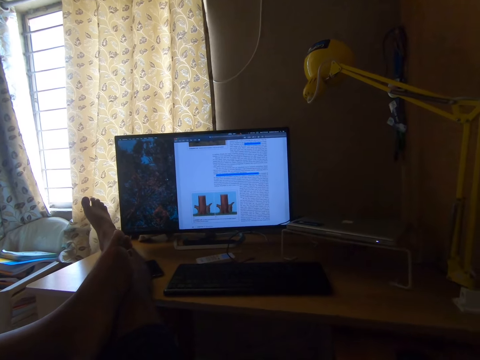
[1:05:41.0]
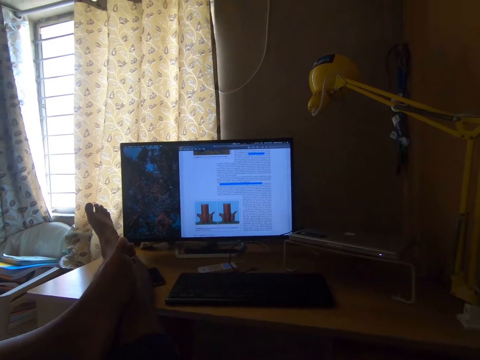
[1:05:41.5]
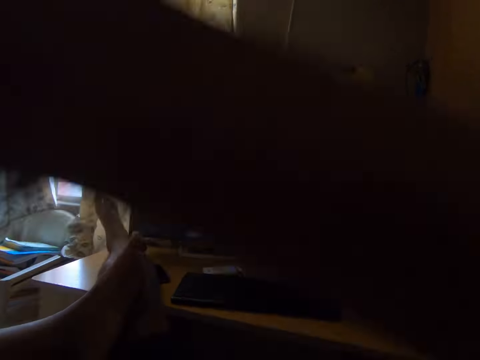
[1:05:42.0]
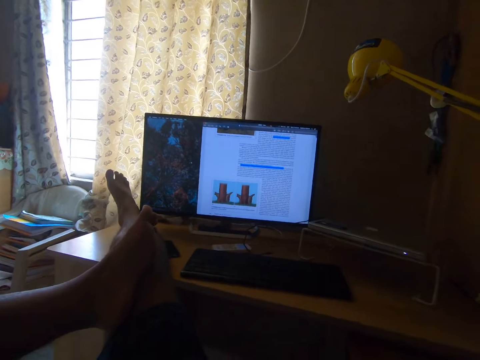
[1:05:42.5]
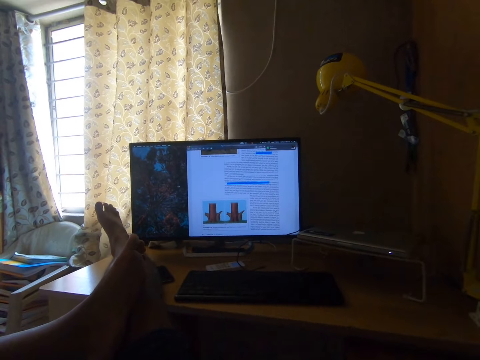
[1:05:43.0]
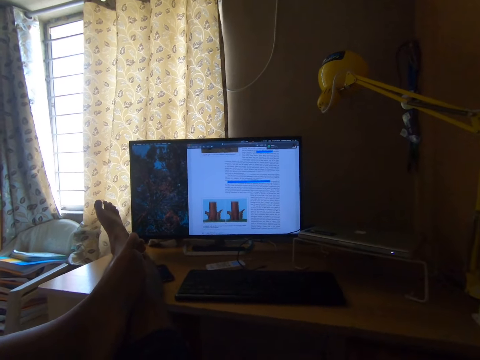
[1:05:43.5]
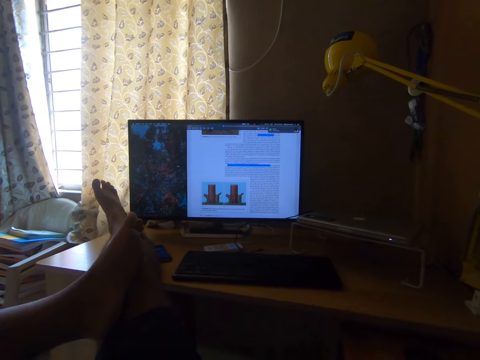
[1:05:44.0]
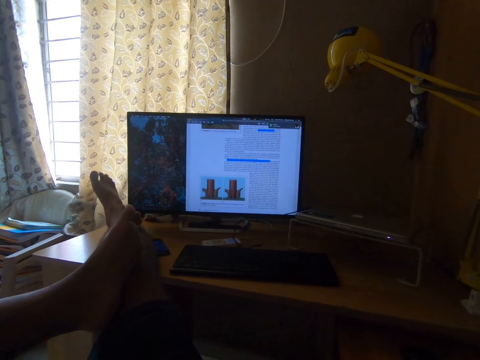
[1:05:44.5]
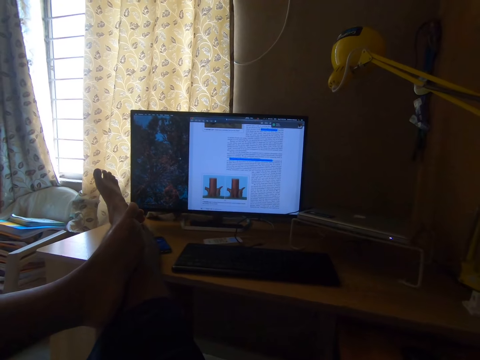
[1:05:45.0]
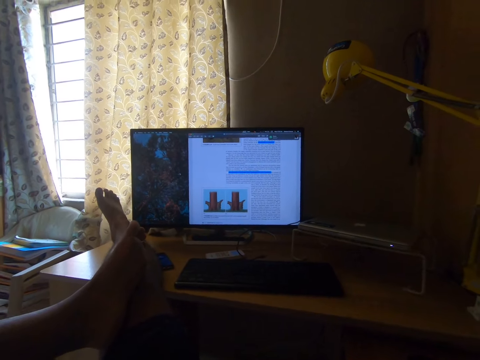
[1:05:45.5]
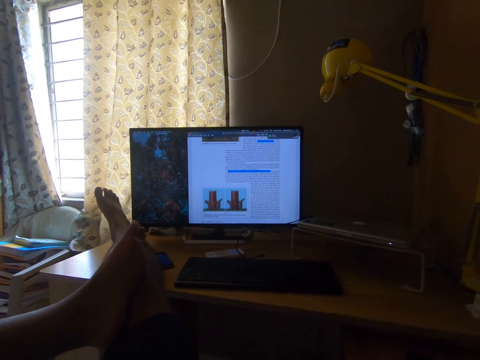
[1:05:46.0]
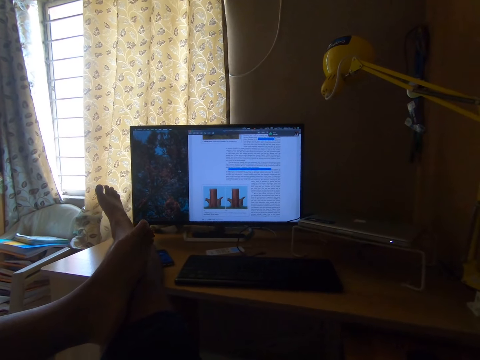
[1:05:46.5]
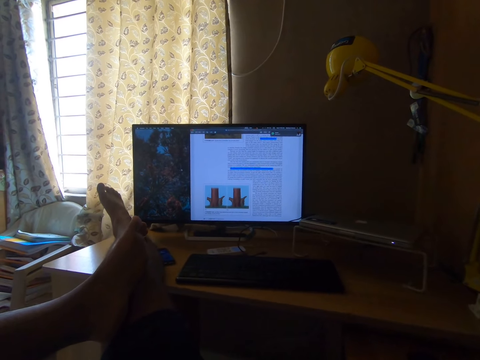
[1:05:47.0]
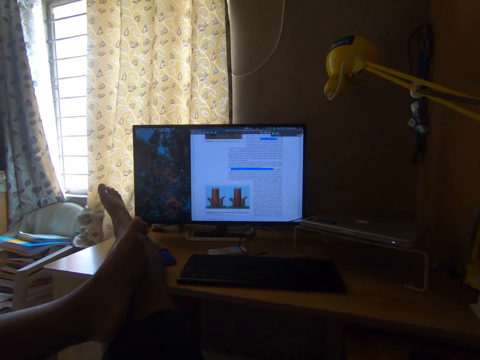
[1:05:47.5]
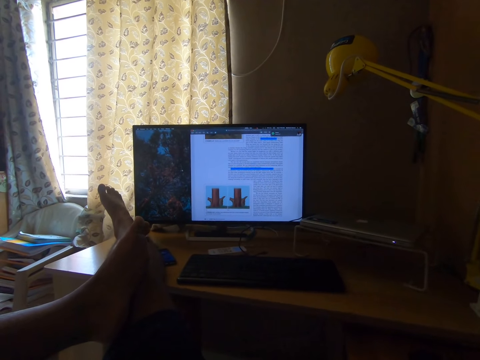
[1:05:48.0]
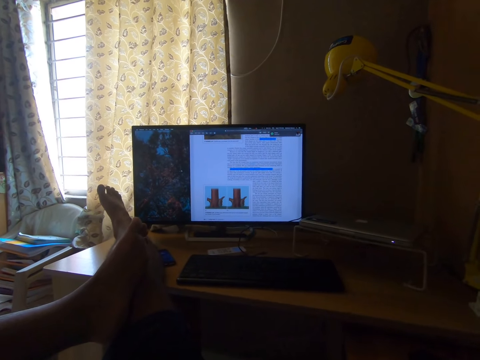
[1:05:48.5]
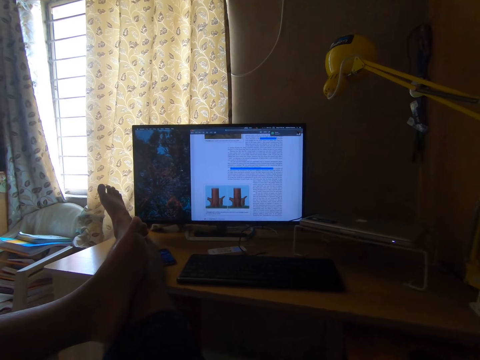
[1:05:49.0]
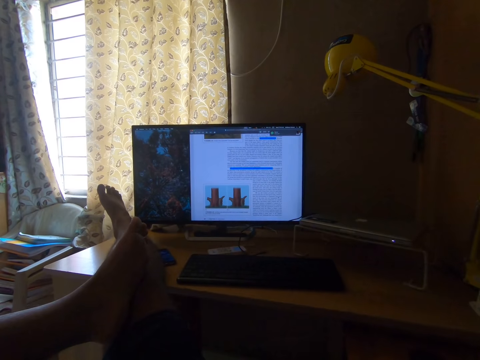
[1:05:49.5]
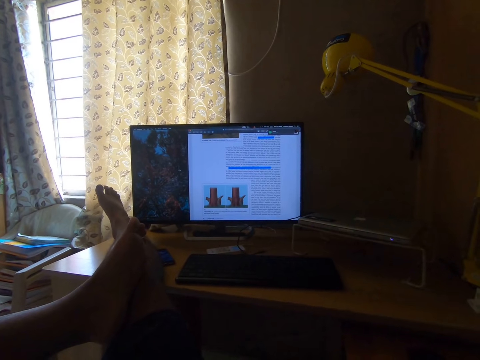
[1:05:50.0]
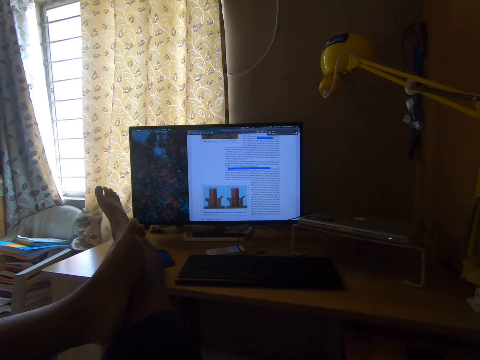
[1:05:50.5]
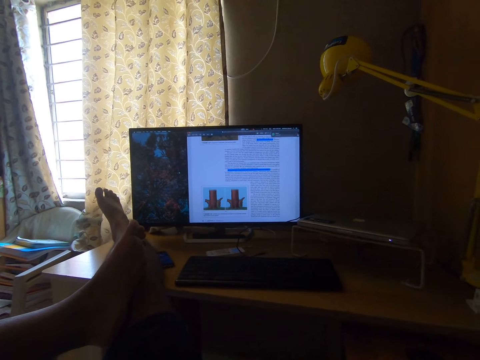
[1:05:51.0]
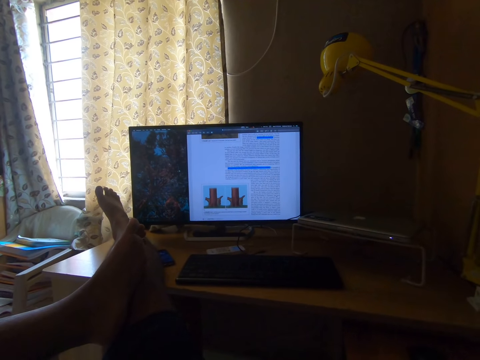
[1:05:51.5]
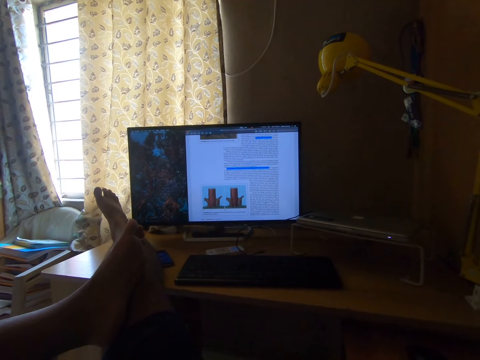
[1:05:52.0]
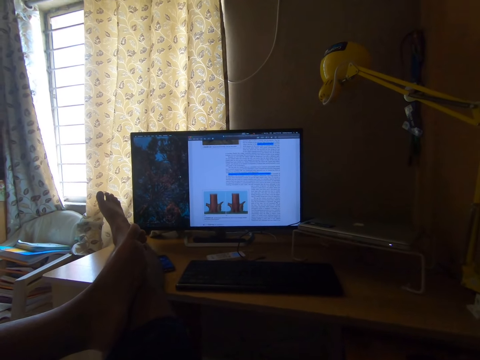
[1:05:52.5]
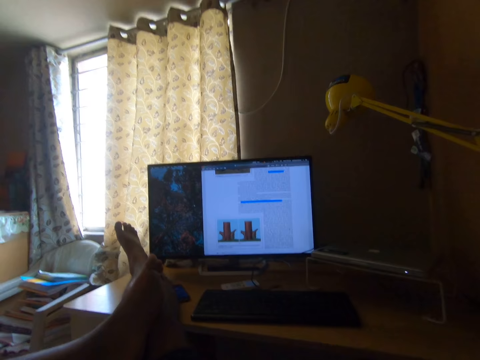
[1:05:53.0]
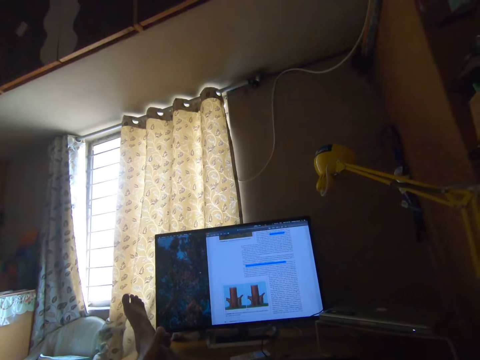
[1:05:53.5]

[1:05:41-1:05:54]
The camera wearer lifts up her right hand. She looks at a monitor. She wiggles her toes on the table. She reads out the texts on the computer monitor.

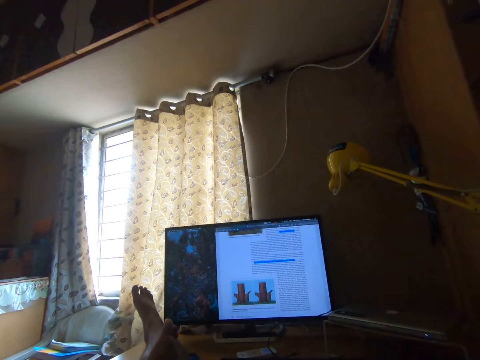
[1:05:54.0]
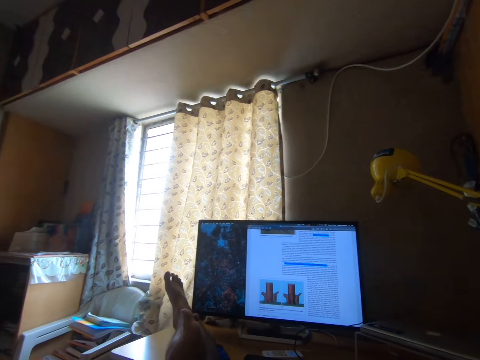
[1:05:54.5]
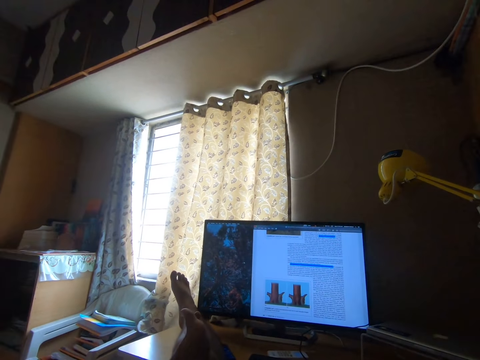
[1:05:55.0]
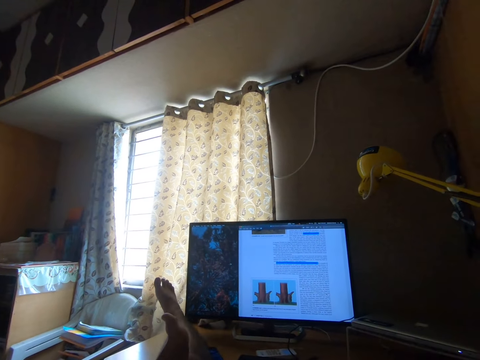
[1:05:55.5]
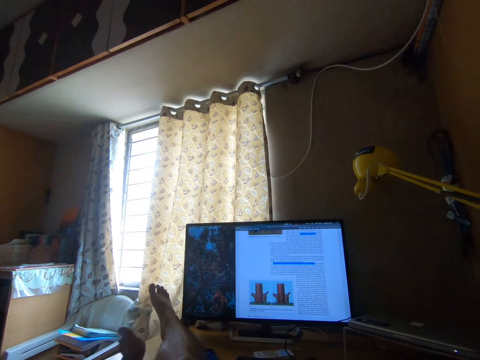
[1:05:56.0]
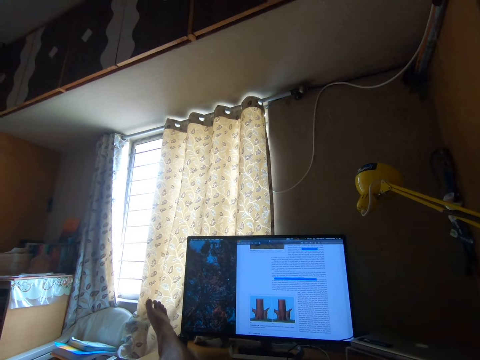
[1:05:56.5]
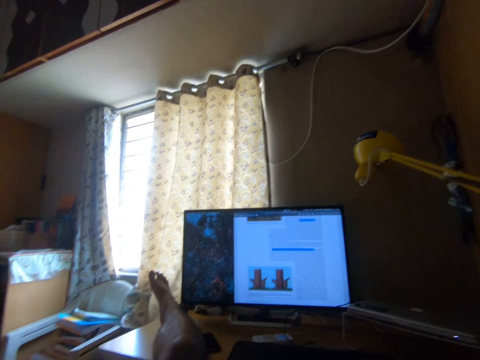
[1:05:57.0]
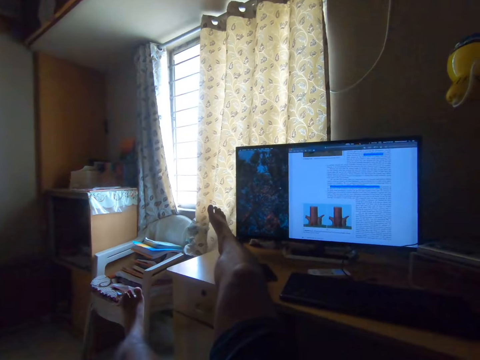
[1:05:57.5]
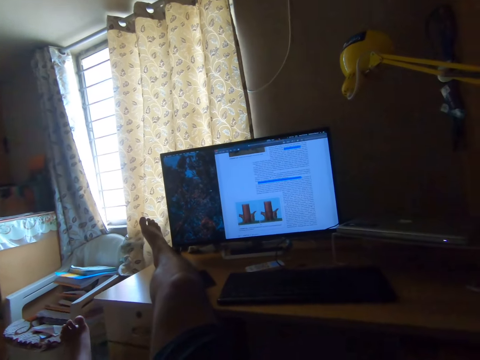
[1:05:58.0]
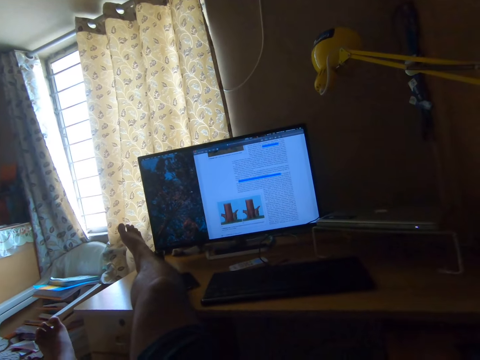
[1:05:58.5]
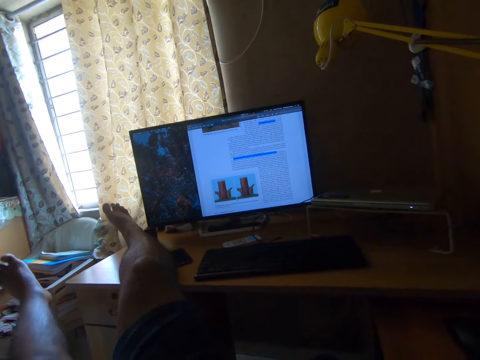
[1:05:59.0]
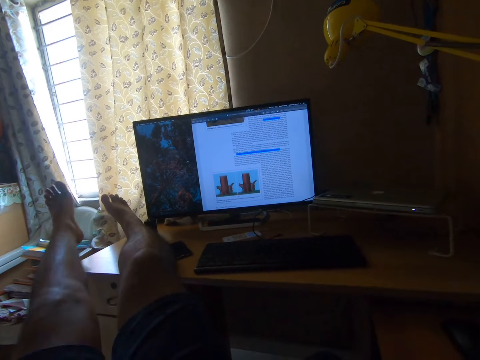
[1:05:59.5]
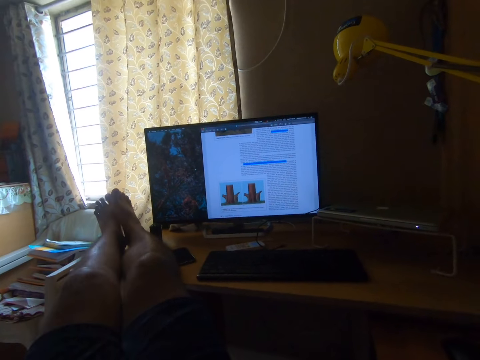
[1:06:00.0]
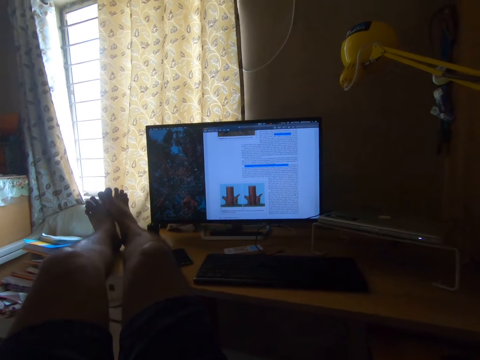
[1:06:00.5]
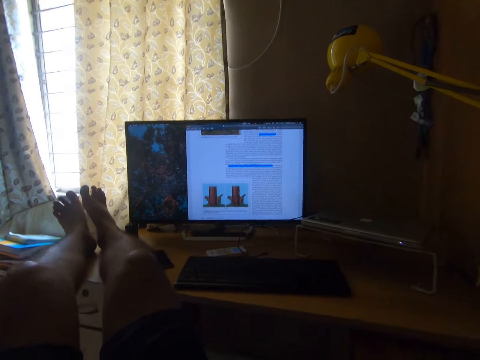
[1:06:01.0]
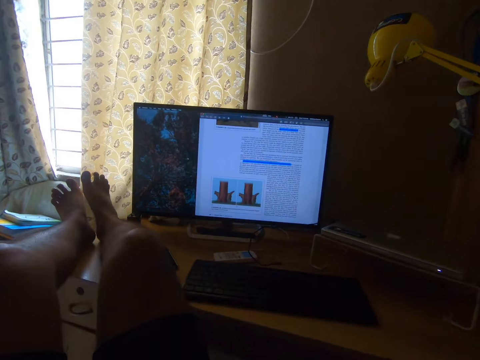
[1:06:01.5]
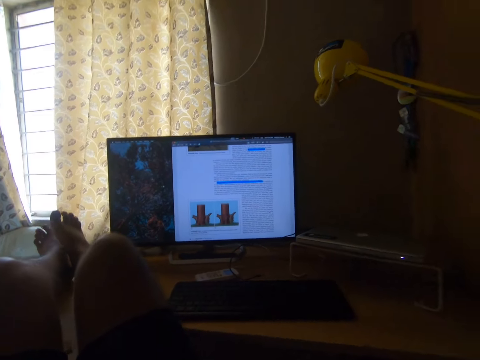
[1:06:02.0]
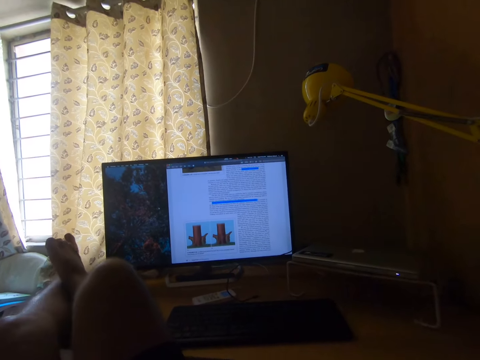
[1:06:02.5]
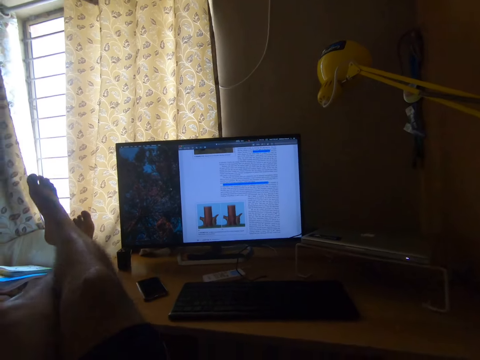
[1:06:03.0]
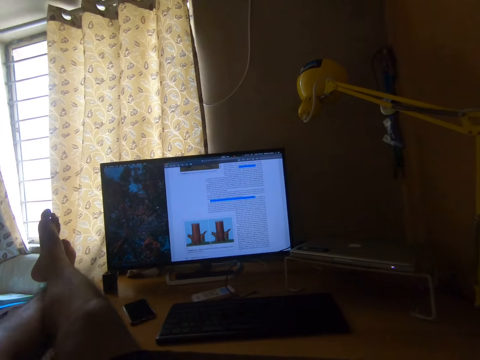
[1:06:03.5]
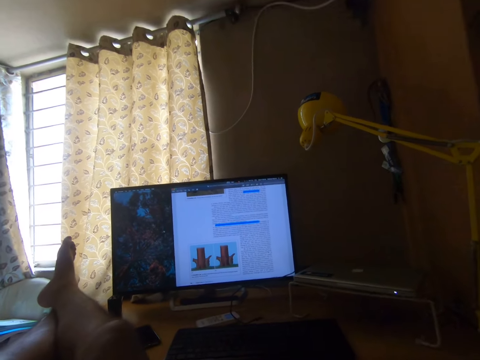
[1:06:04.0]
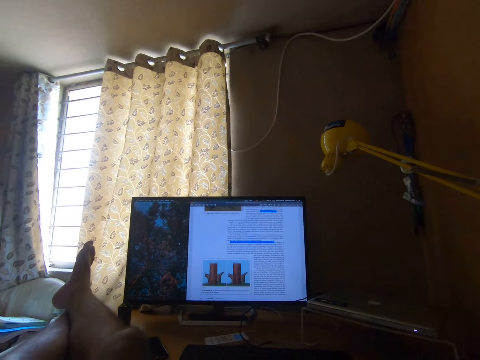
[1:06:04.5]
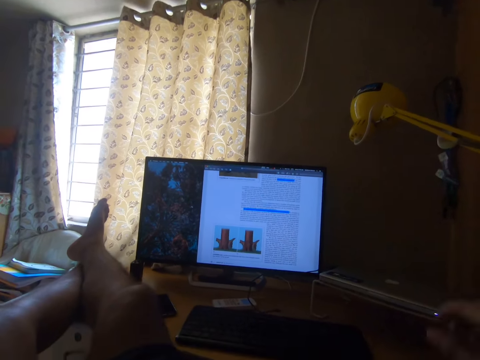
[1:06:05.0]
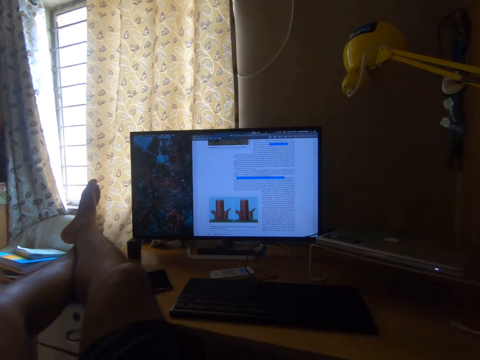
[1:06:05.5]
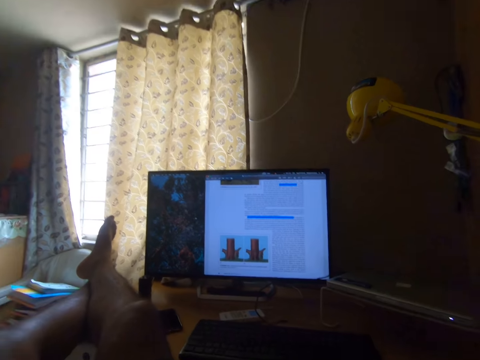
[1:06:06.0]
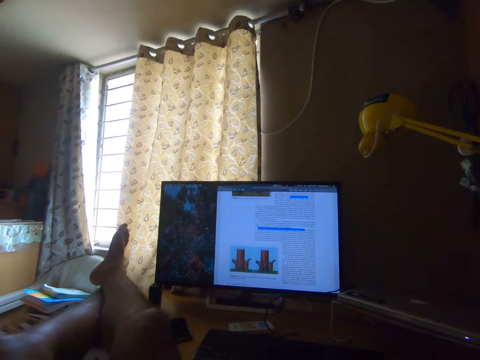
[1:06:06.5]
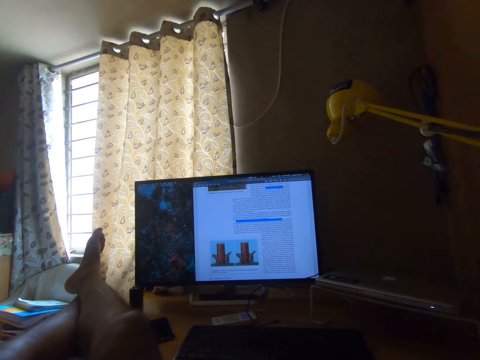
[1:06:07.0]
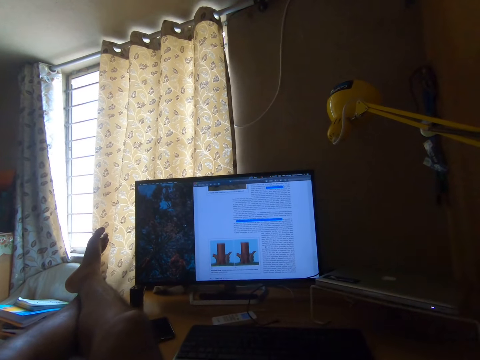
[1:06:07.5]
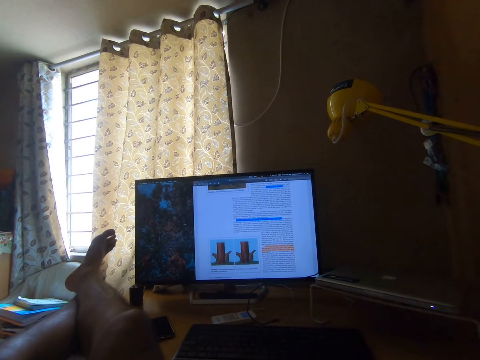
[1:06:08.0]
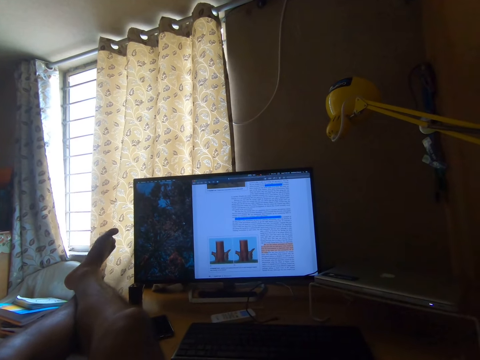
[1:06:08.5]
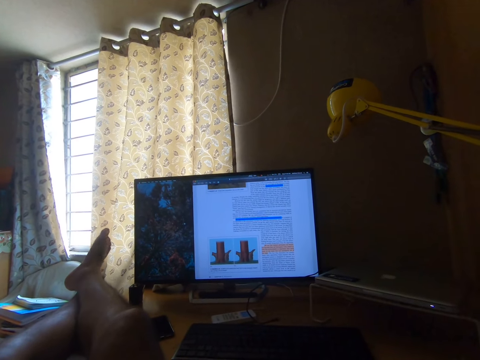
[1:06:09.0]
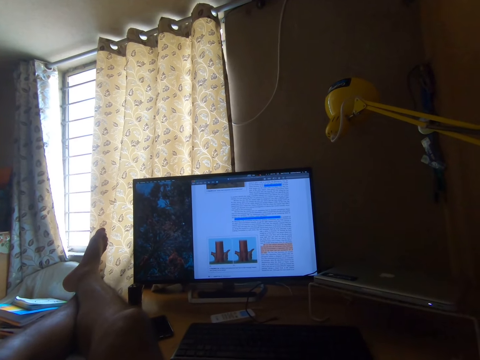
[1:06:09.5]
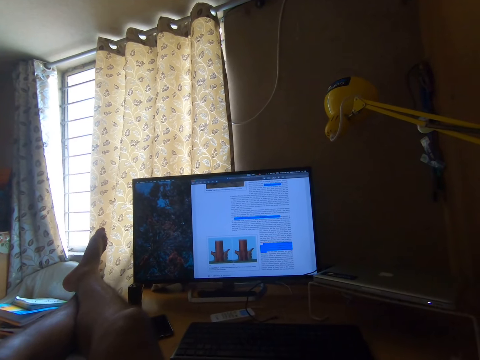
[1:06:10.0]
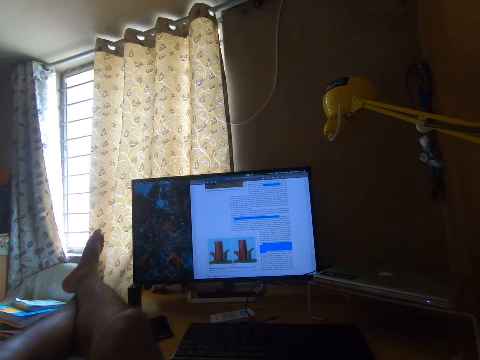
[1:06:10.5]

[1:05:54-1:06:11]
The camera wearer moves their toes. They remove their left leg from their right leg on the table. They raise their left leg up. They place their left leg on top of the study table. They adjust their body at the table. They place their right leg on their left leg on the table. They read out the texts on the computer monitor. They move their hand and look at a monitor. They move their right foot on the table. They move their right toes. They operate the desktop computer on the table.
